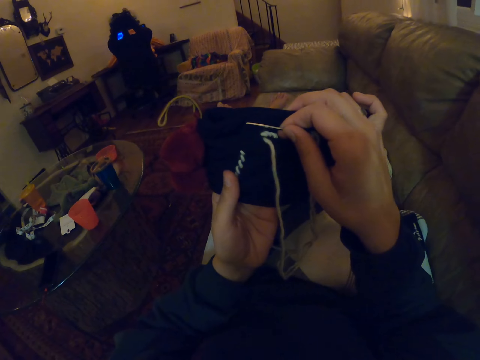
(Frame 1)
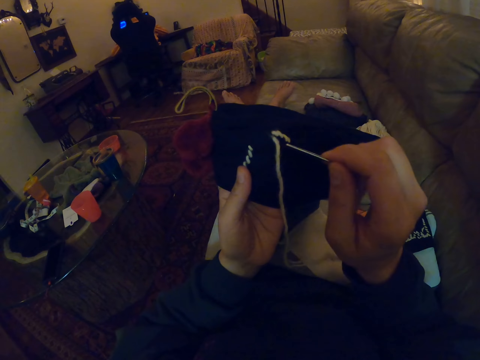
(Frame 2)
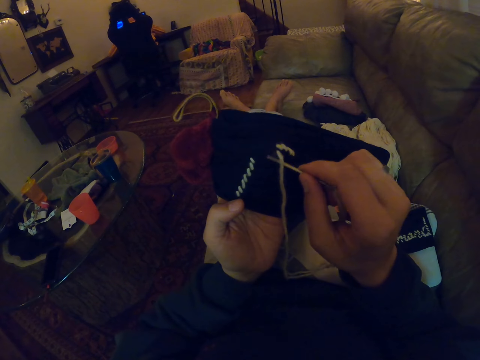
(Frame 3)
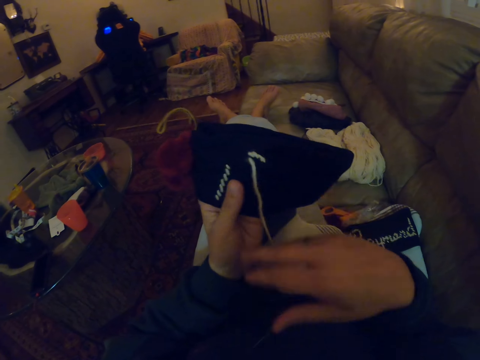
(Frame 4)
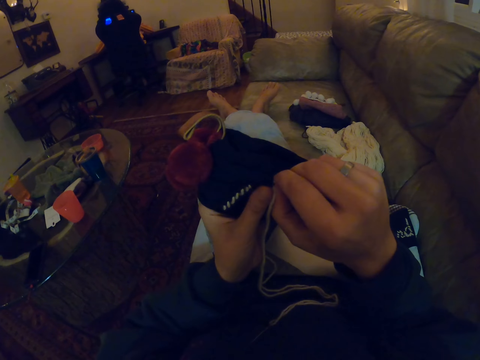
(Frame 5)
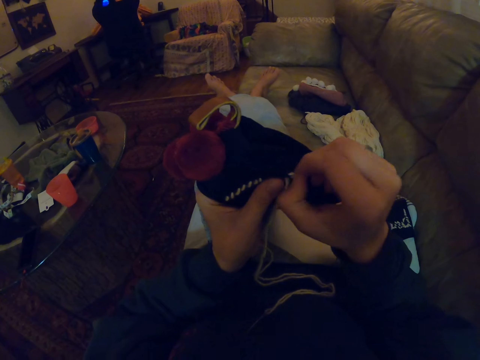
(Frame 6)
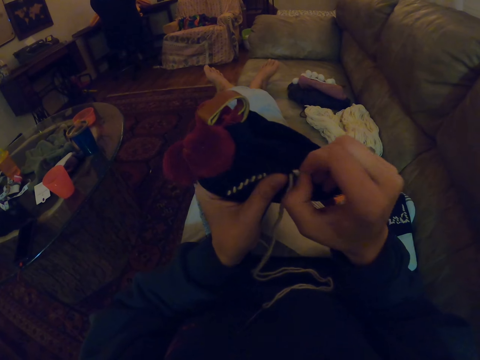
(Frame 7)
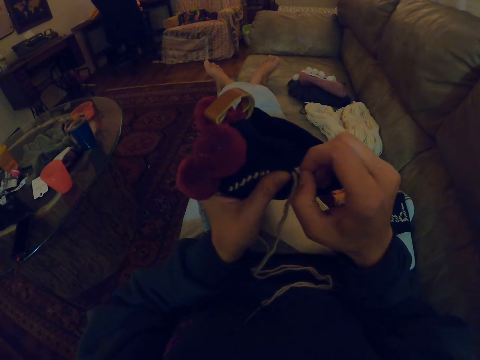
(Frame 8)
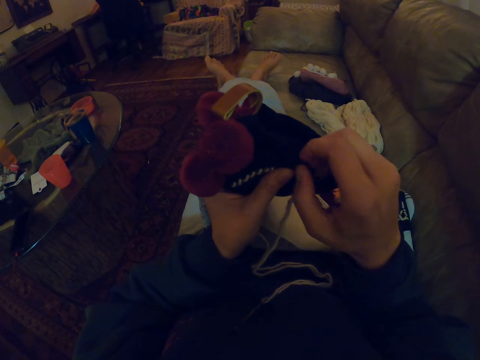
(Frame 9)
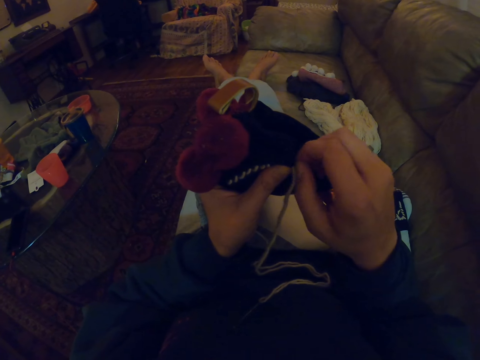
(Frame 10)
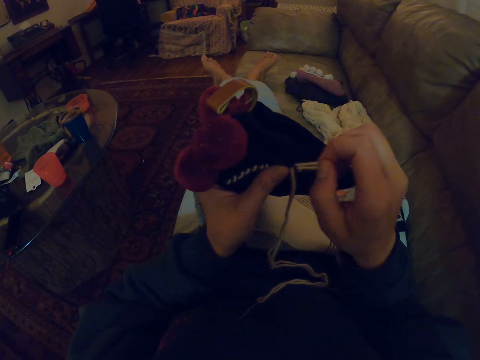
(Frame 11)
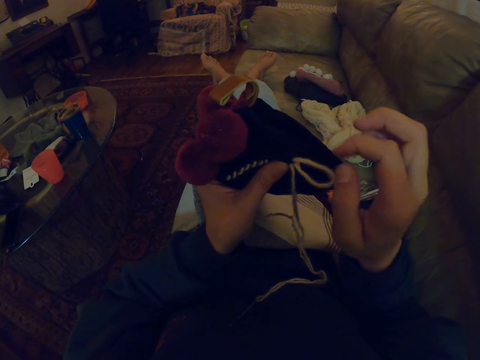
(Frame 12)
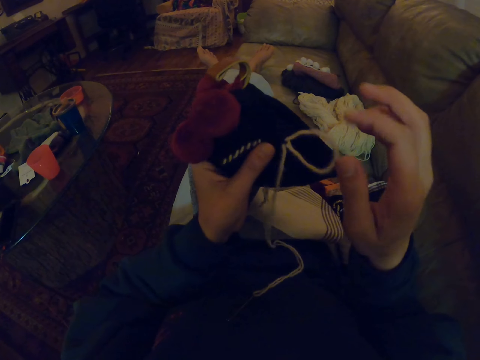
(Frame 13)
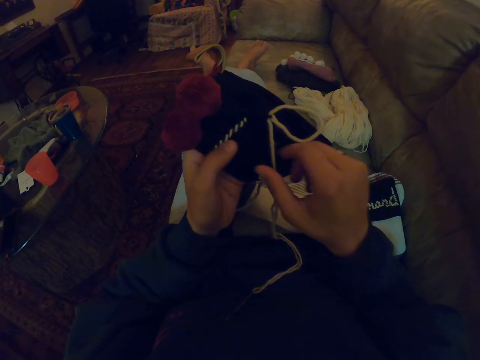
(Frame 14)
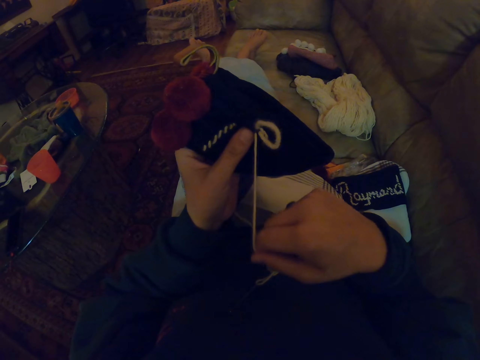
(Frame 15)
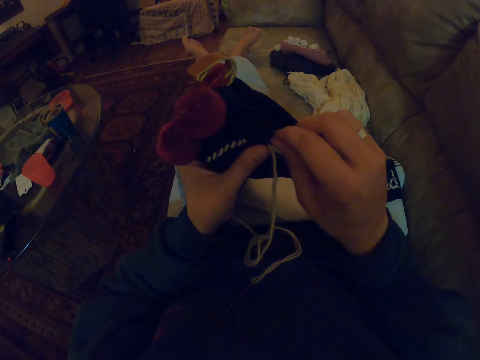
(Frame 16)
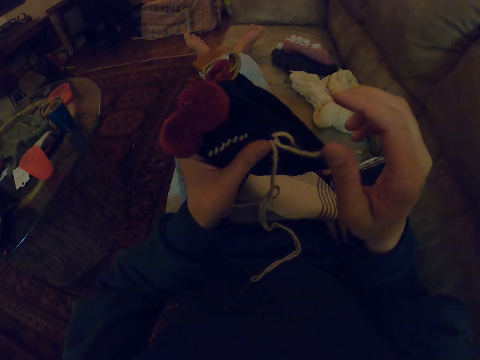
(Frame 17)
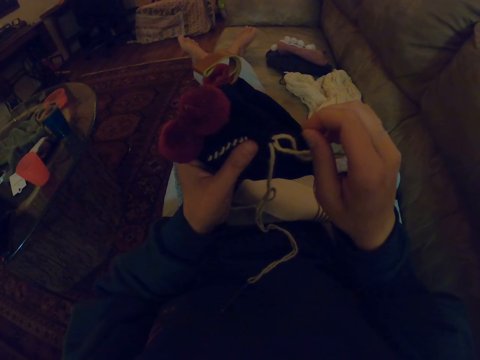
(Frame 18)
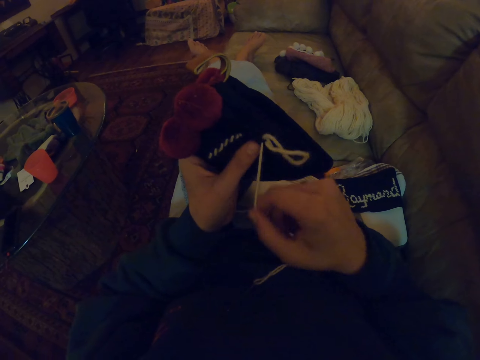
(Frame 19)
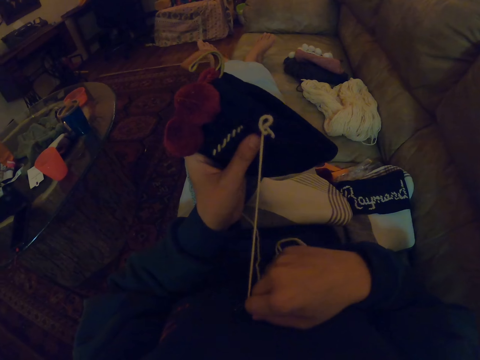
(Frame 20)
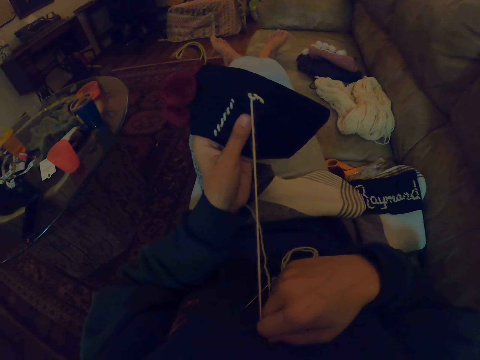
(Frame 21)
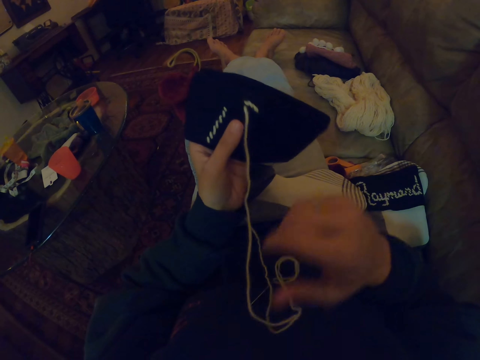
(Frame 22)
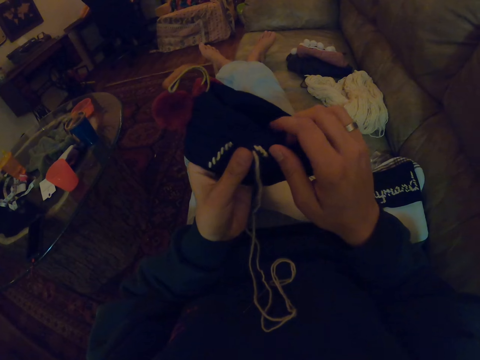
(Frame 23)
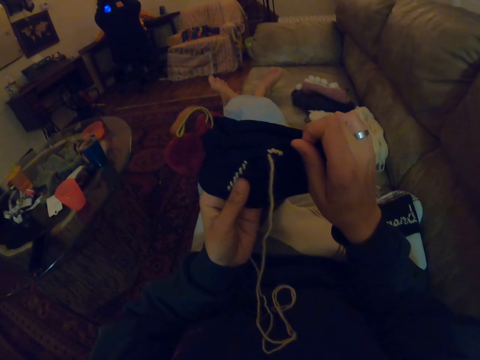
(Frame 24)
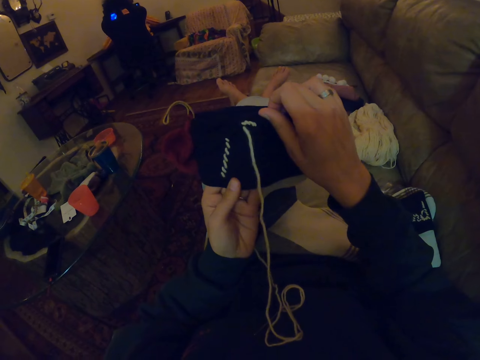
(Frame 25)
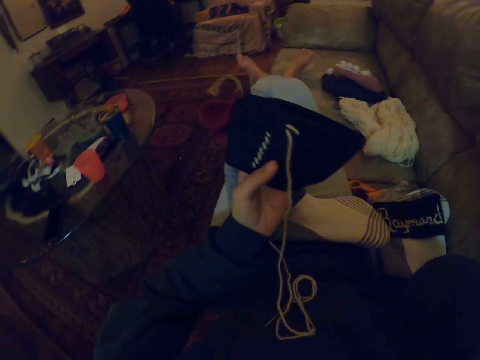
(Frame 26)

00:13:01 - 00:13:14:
The camera wearer unknits. They pull the string.

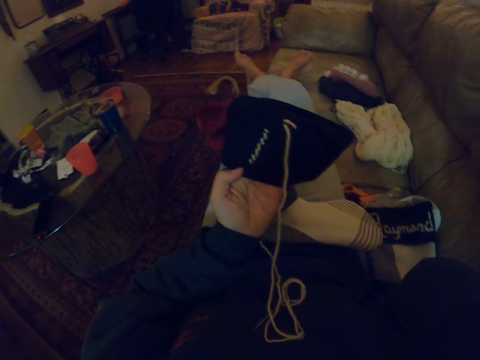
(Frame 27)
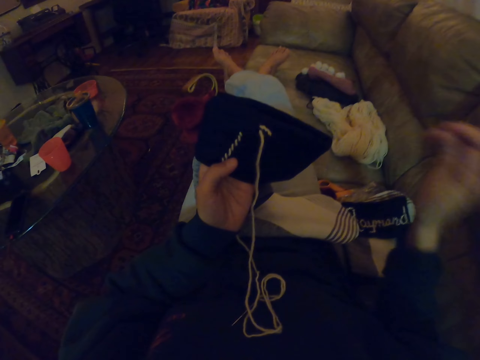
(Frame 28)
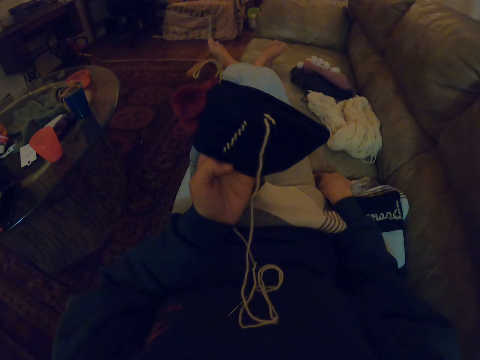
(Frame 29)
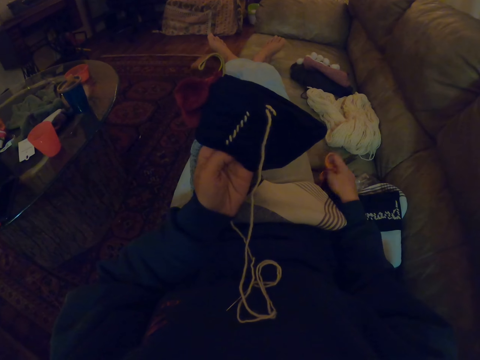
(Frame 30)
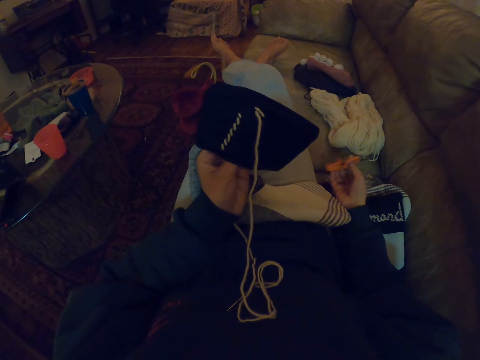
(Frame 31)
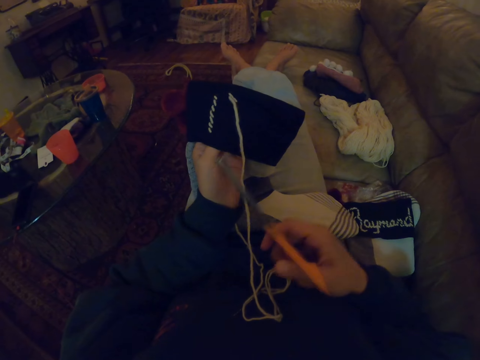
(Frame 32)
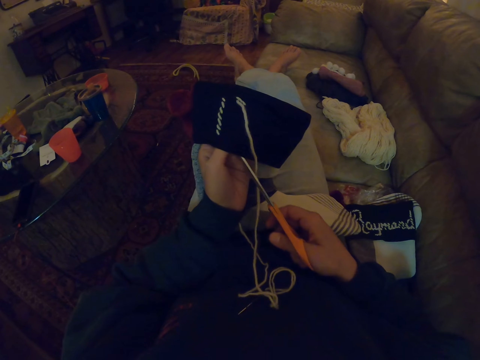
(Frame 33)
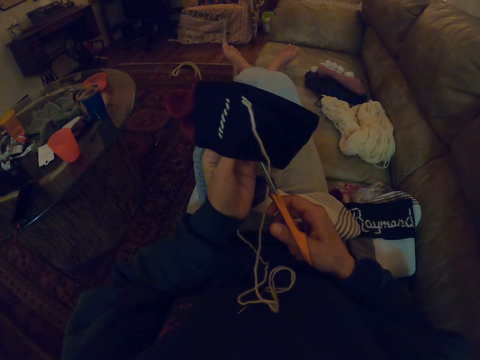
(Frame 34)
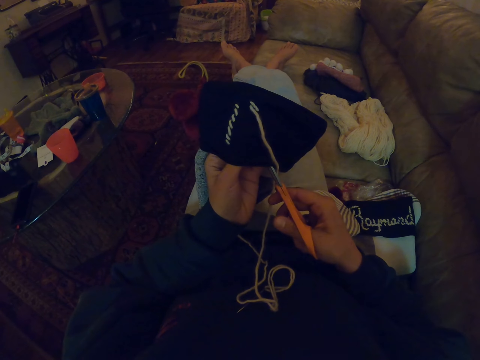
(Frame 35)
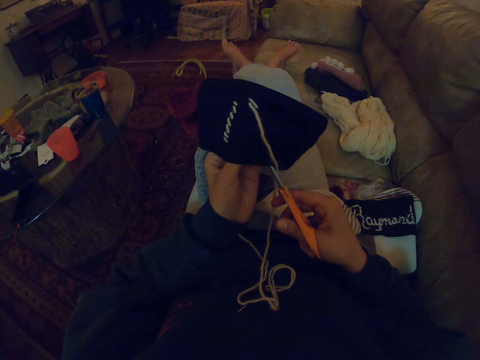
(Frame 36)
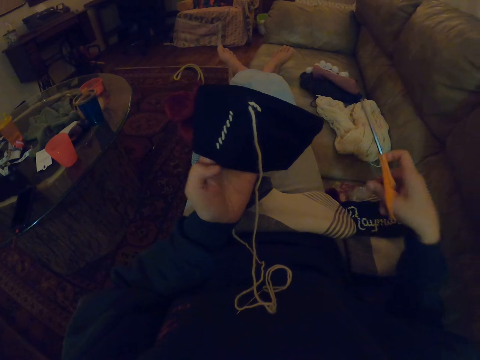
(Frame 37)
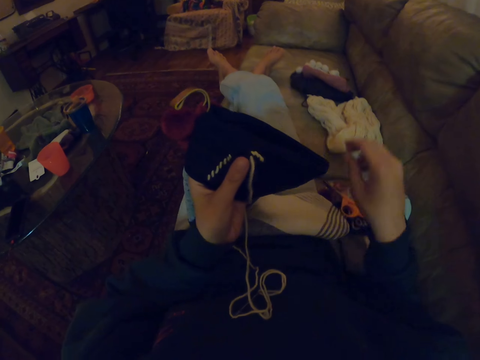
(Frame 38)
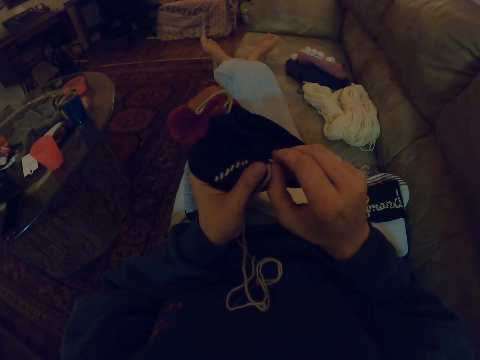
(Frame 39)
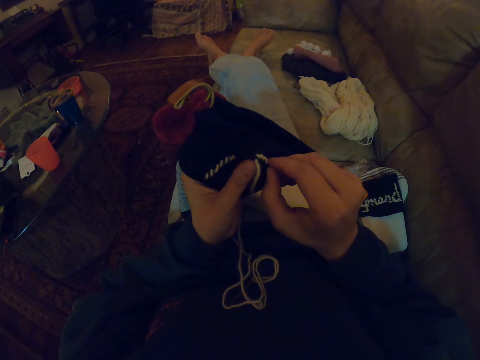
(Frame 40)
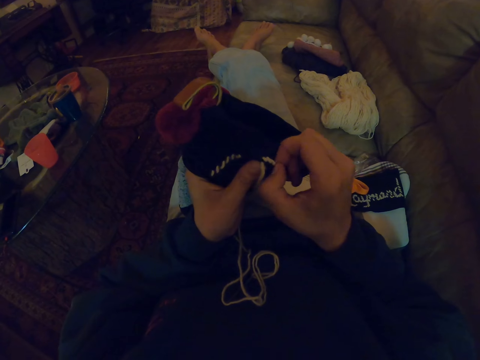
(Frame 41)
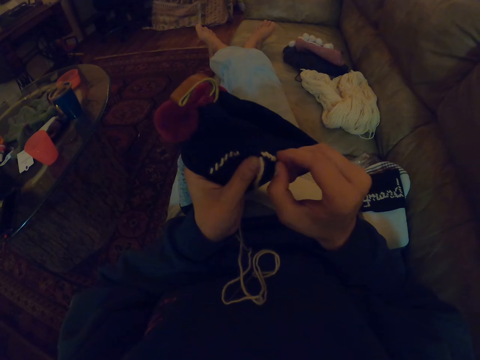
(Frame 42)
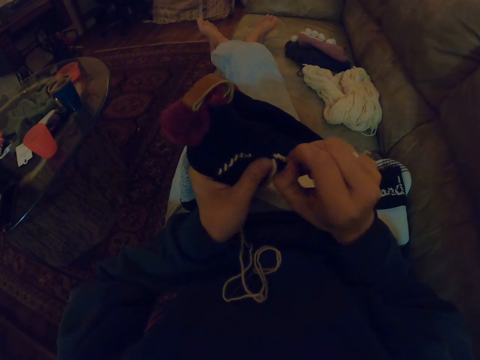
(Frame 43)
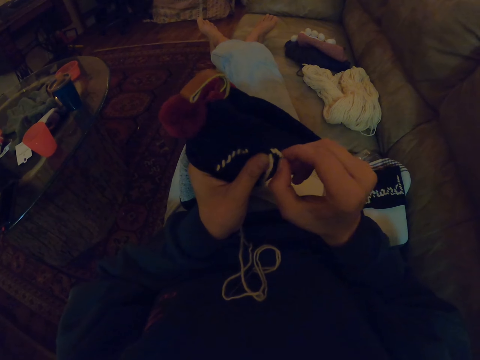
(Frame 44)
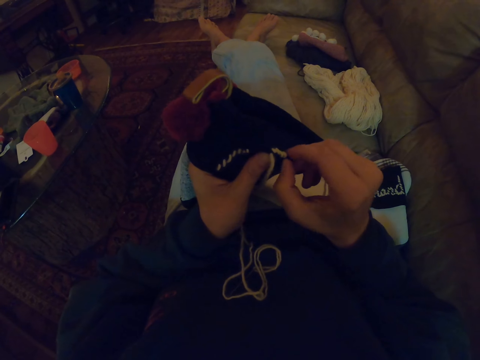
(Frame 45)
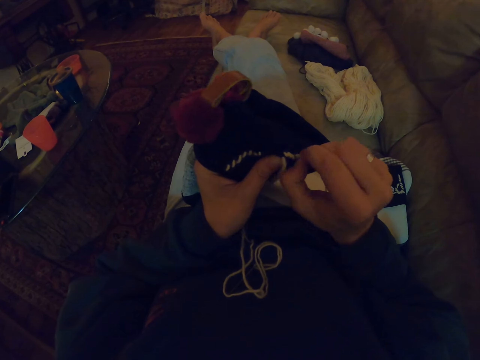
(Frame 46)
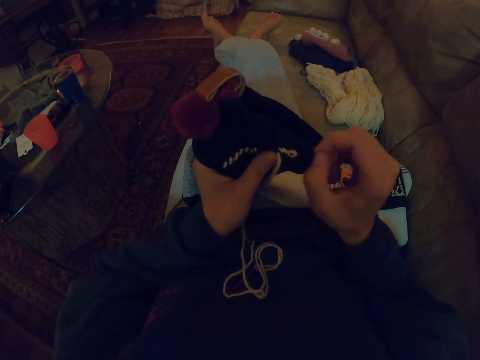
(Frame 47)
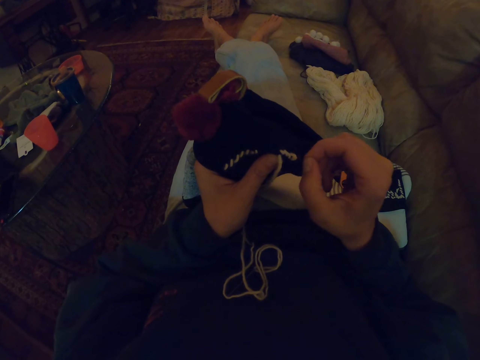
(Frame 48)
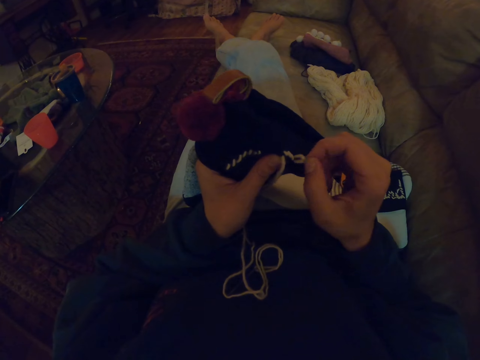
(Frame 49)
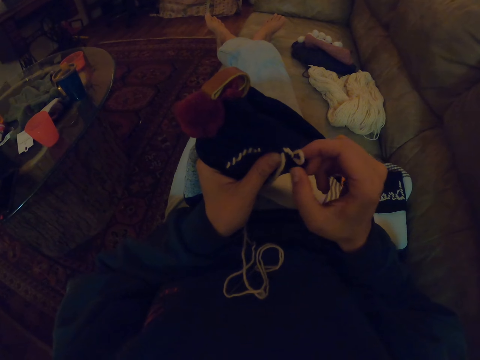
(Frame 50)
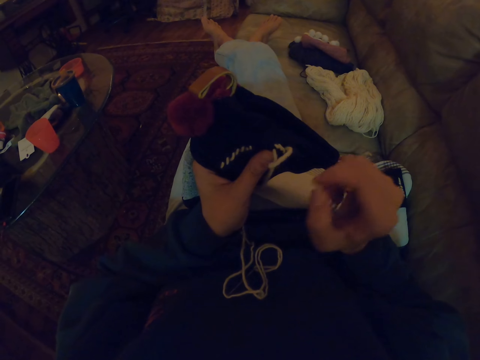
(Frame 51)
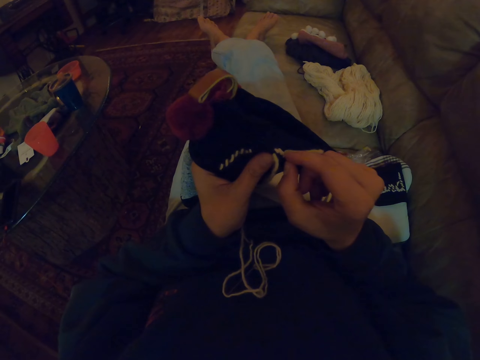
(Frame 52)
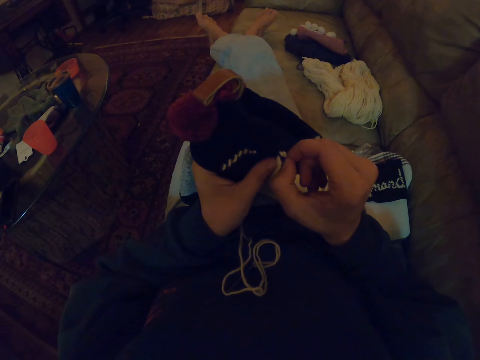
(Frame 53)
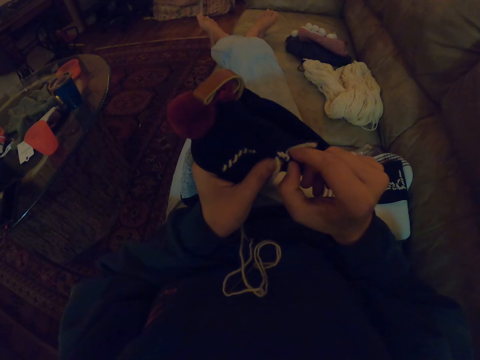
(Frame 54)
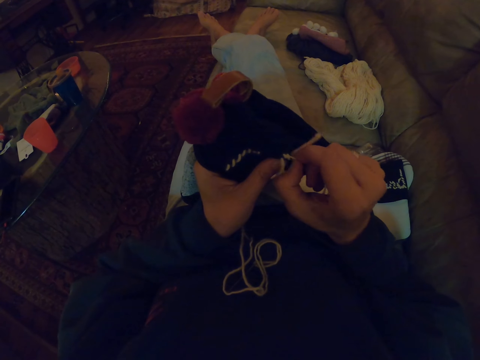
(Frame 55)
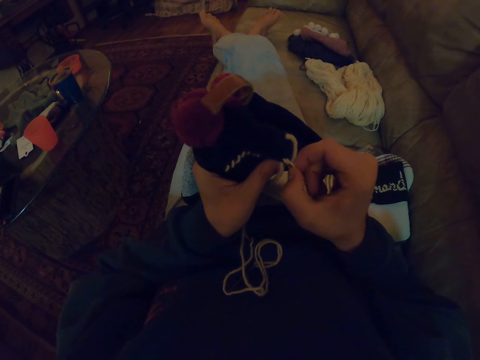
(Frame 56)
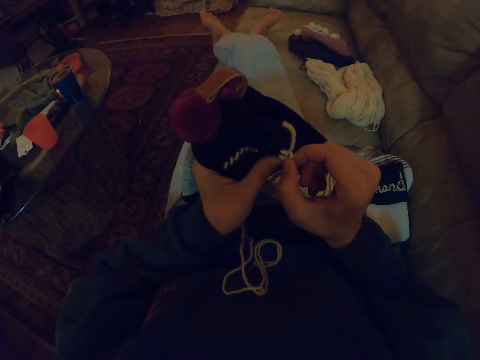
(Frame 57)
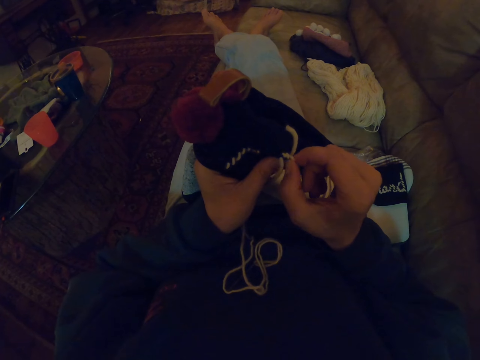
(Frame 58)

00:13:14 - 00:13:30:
The camera wearer picks up scissors. They cut a thread or string with the scissors. They put the string down. They pull the thread. They unknit.
